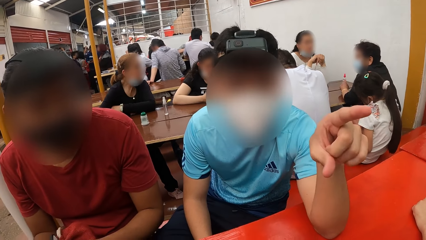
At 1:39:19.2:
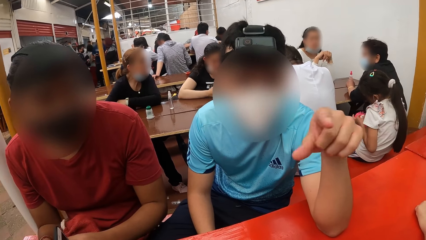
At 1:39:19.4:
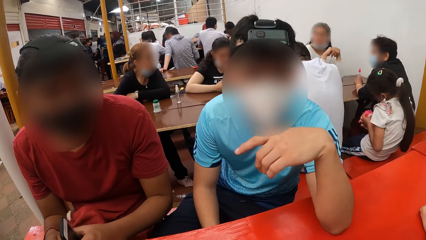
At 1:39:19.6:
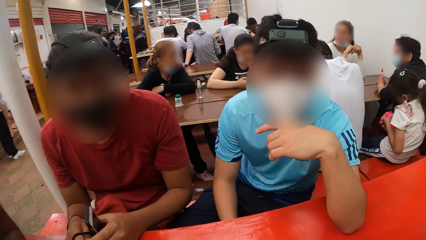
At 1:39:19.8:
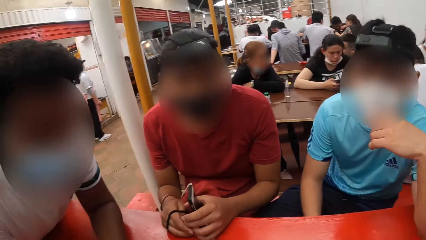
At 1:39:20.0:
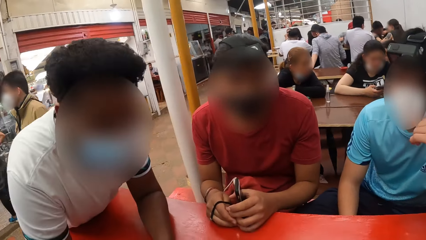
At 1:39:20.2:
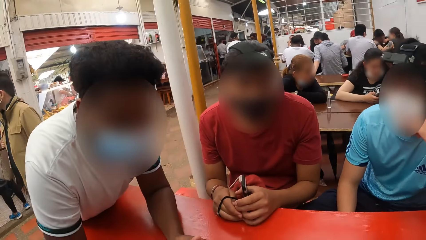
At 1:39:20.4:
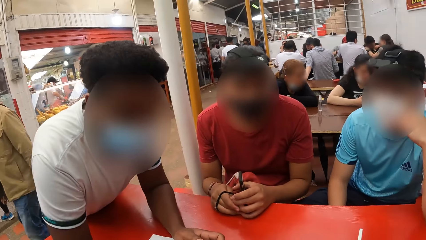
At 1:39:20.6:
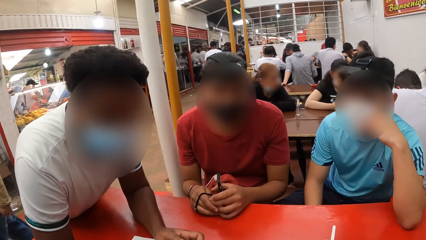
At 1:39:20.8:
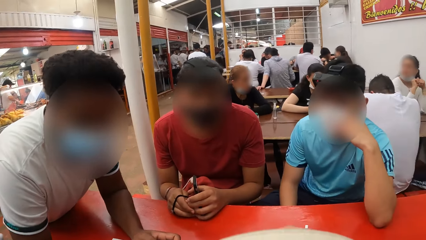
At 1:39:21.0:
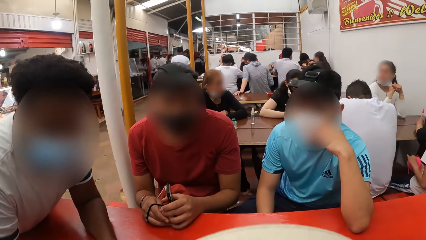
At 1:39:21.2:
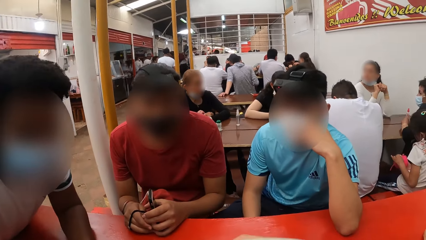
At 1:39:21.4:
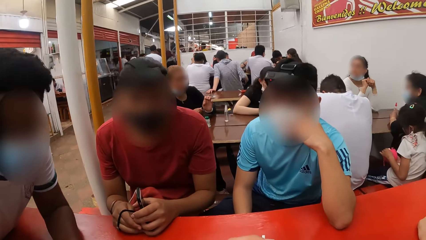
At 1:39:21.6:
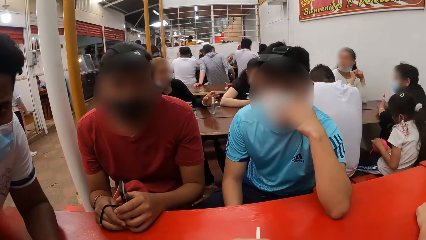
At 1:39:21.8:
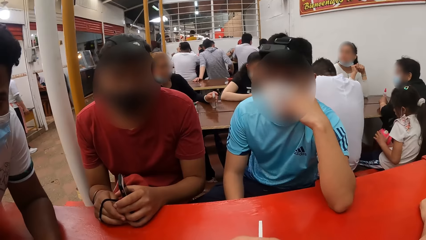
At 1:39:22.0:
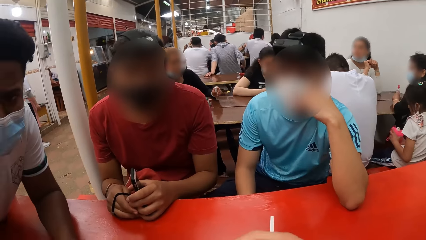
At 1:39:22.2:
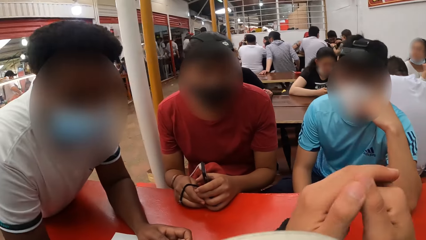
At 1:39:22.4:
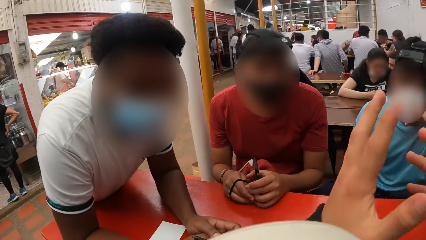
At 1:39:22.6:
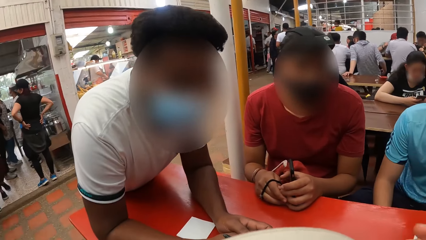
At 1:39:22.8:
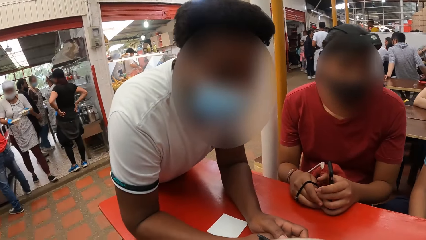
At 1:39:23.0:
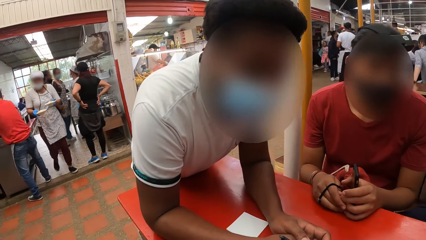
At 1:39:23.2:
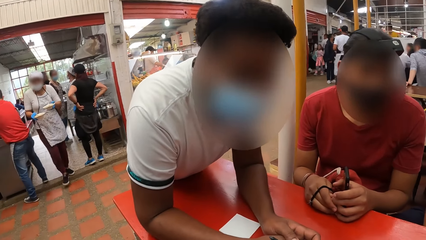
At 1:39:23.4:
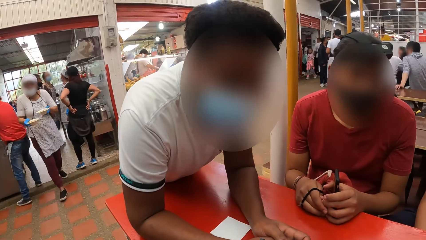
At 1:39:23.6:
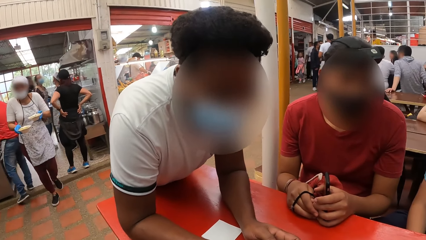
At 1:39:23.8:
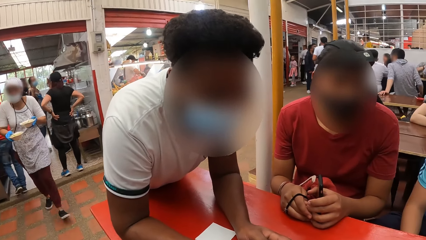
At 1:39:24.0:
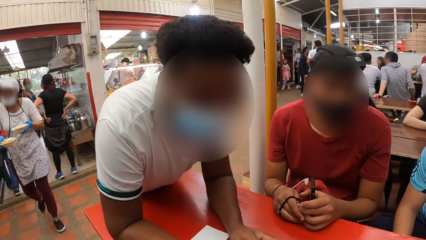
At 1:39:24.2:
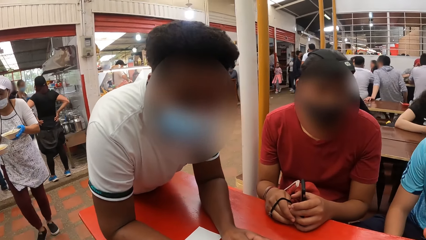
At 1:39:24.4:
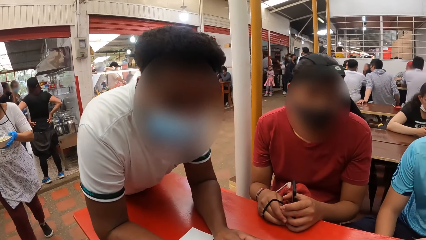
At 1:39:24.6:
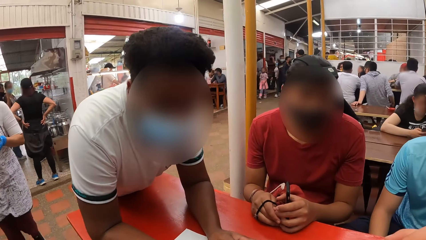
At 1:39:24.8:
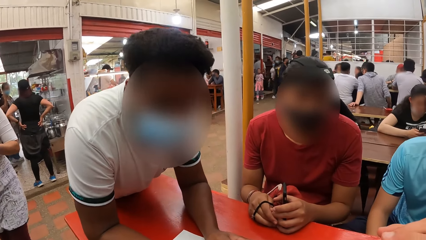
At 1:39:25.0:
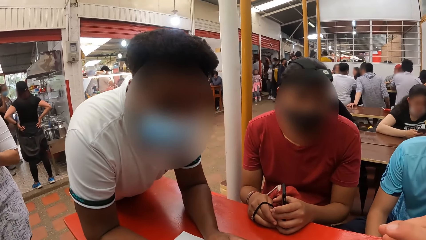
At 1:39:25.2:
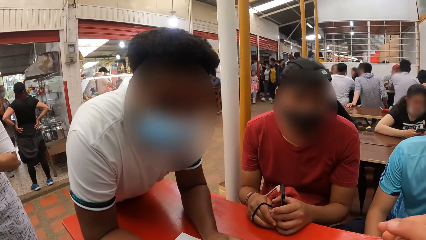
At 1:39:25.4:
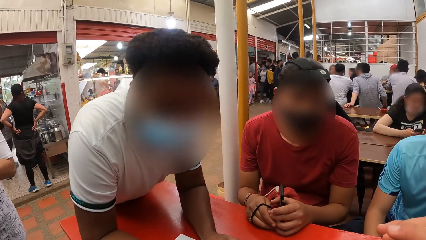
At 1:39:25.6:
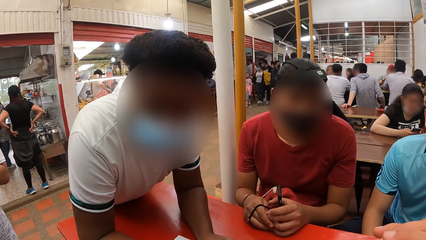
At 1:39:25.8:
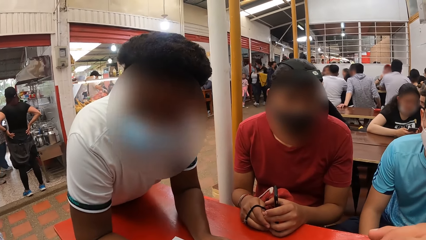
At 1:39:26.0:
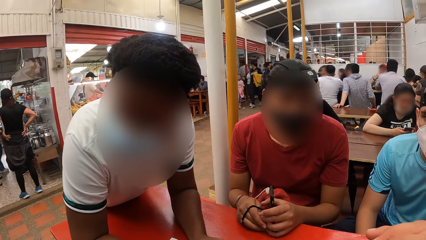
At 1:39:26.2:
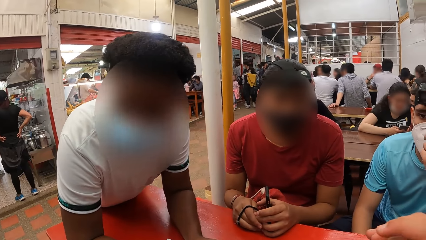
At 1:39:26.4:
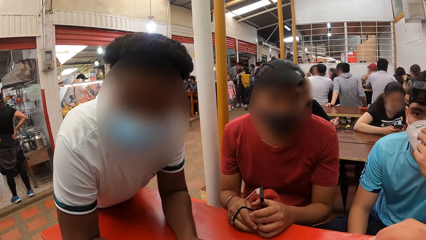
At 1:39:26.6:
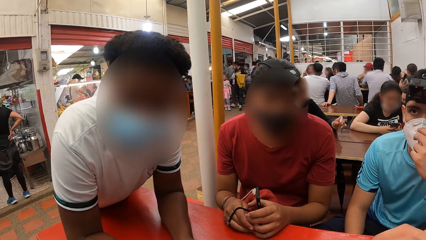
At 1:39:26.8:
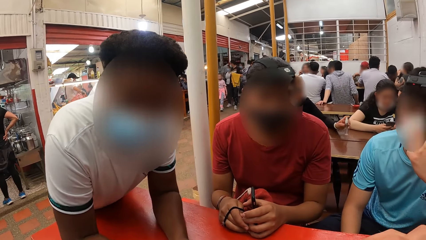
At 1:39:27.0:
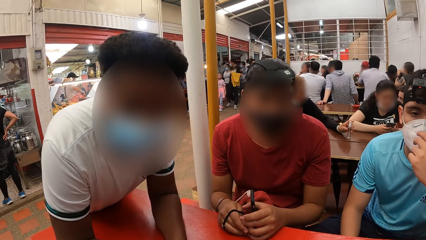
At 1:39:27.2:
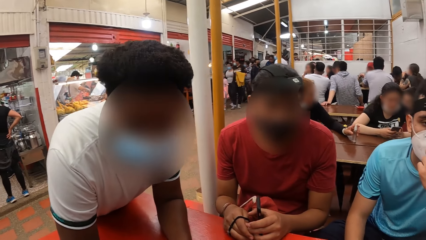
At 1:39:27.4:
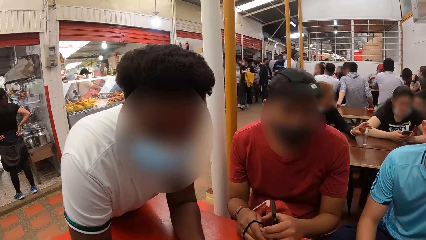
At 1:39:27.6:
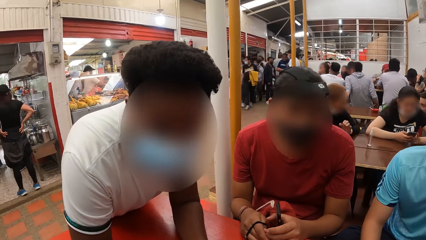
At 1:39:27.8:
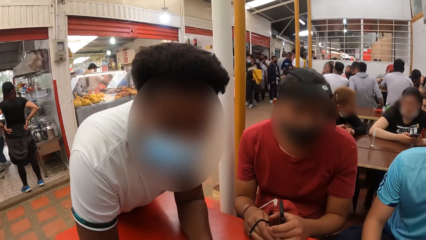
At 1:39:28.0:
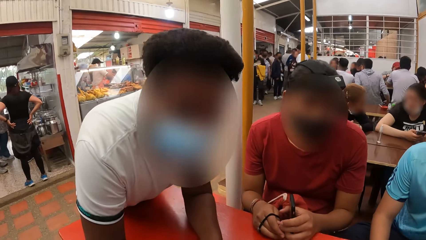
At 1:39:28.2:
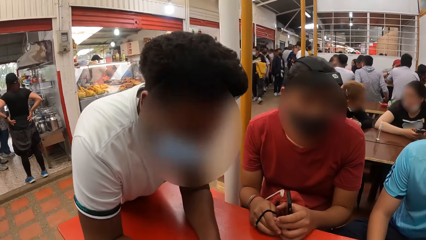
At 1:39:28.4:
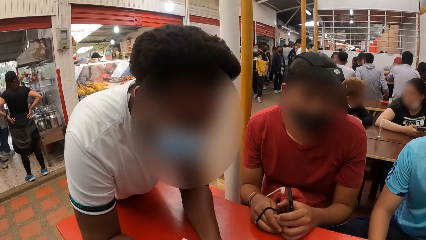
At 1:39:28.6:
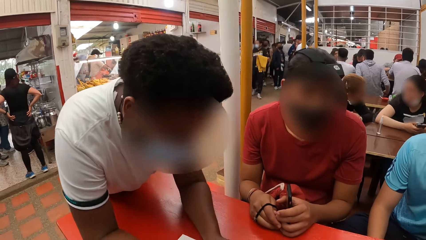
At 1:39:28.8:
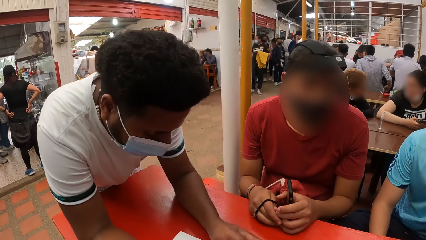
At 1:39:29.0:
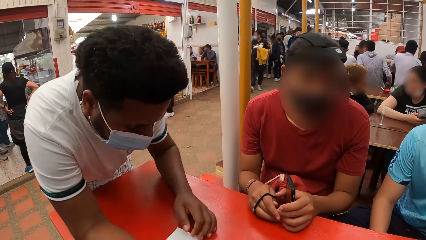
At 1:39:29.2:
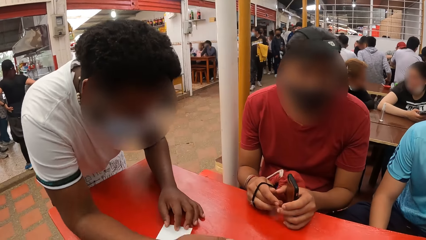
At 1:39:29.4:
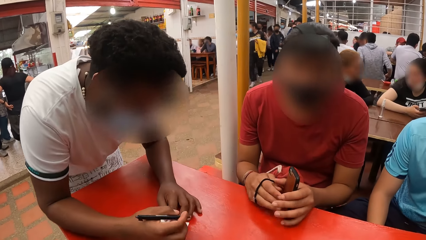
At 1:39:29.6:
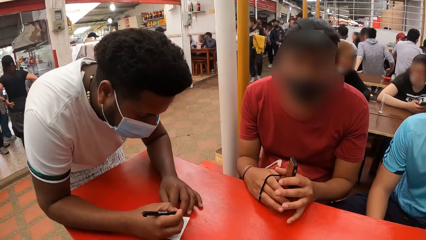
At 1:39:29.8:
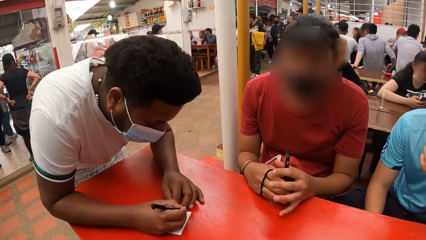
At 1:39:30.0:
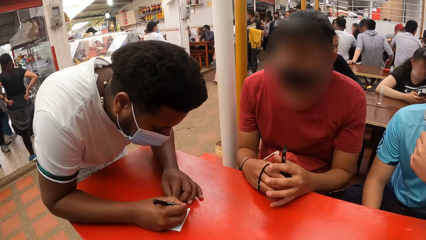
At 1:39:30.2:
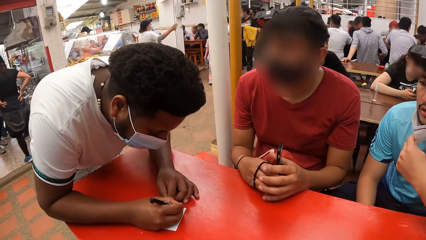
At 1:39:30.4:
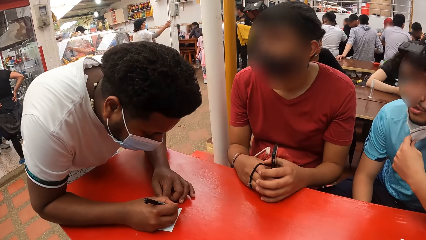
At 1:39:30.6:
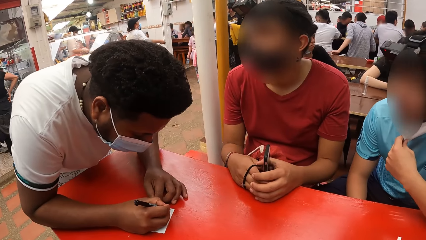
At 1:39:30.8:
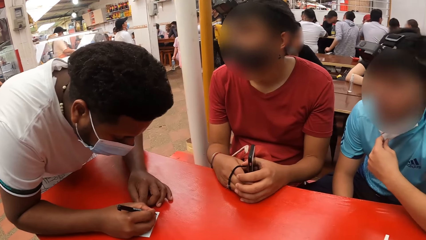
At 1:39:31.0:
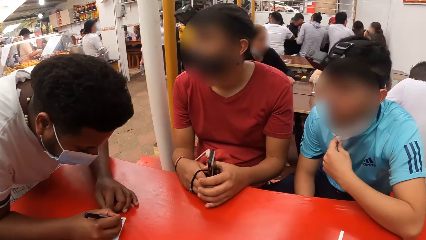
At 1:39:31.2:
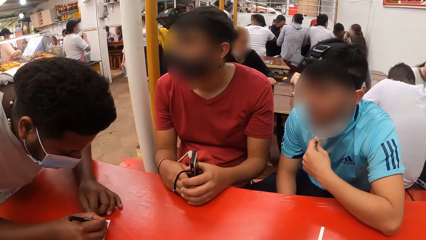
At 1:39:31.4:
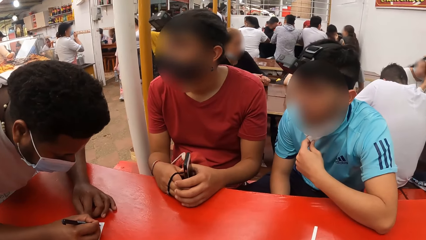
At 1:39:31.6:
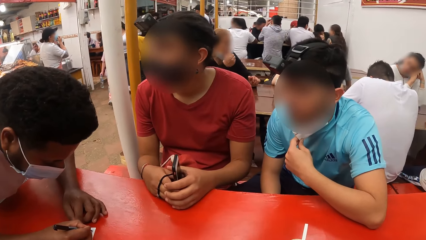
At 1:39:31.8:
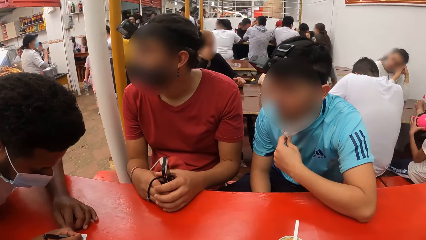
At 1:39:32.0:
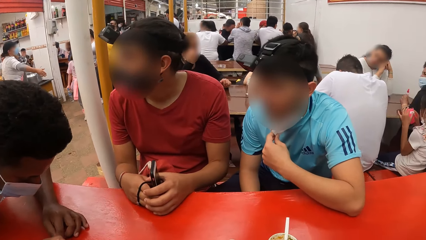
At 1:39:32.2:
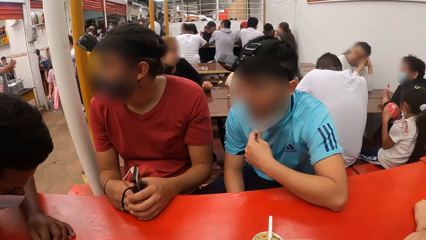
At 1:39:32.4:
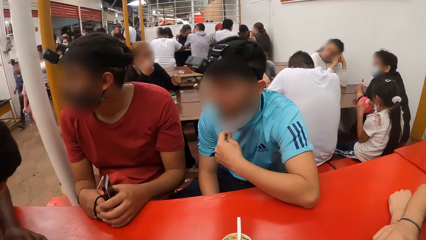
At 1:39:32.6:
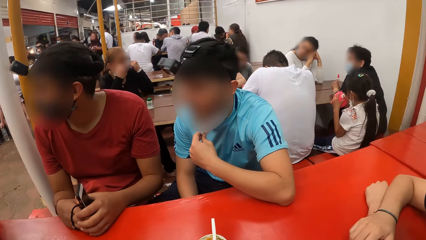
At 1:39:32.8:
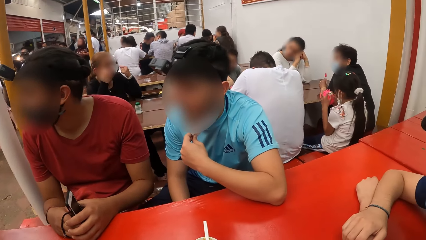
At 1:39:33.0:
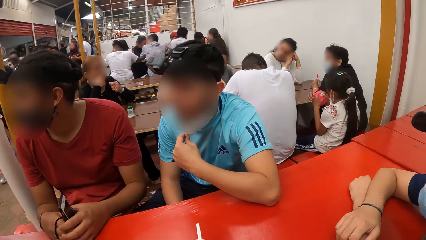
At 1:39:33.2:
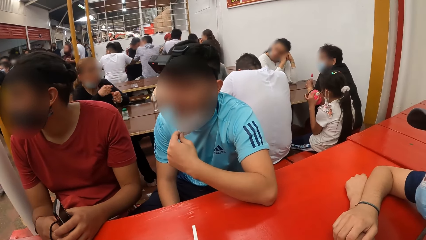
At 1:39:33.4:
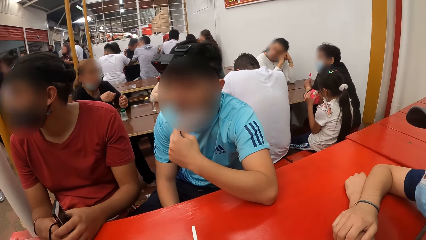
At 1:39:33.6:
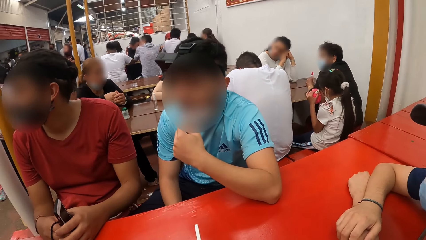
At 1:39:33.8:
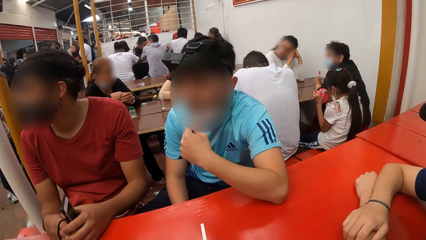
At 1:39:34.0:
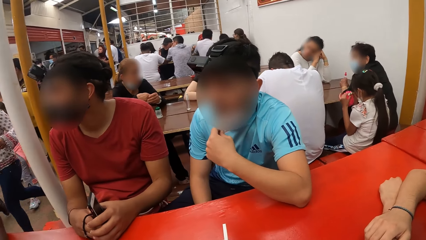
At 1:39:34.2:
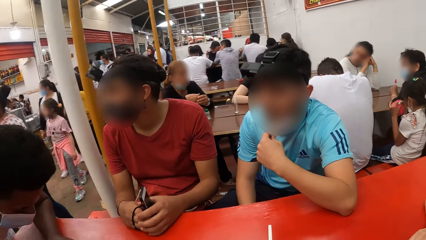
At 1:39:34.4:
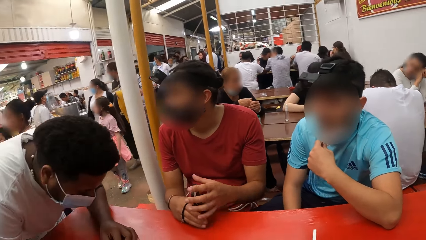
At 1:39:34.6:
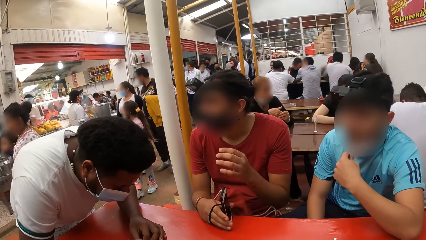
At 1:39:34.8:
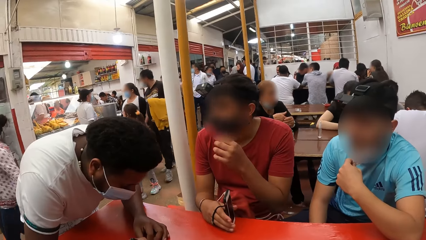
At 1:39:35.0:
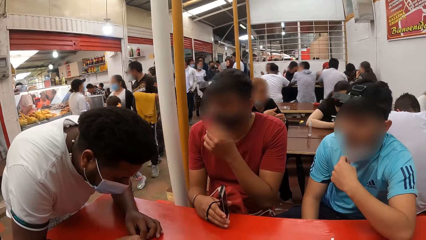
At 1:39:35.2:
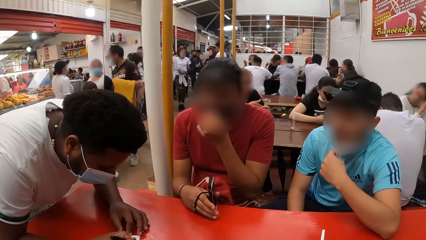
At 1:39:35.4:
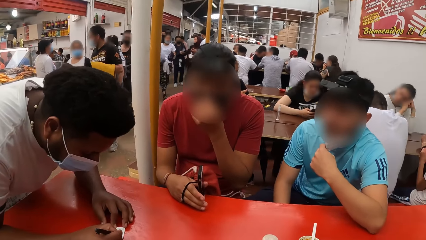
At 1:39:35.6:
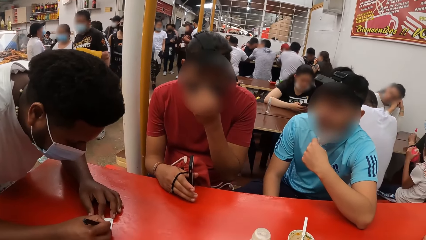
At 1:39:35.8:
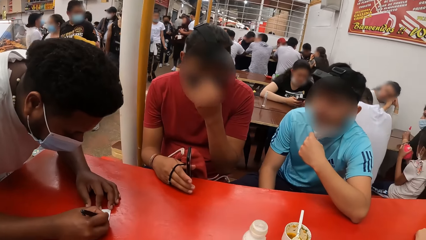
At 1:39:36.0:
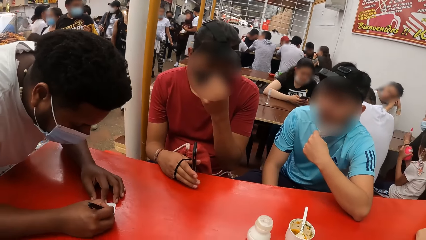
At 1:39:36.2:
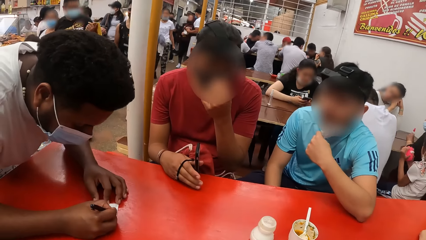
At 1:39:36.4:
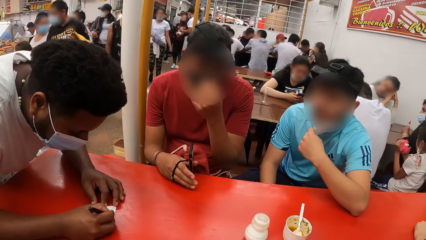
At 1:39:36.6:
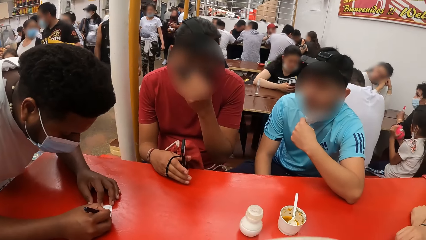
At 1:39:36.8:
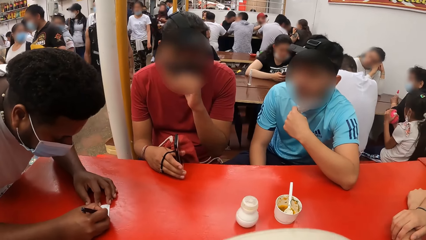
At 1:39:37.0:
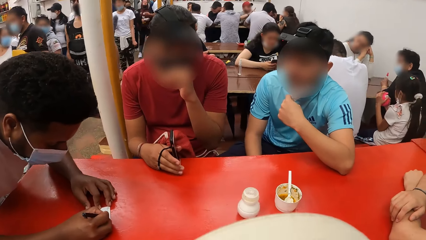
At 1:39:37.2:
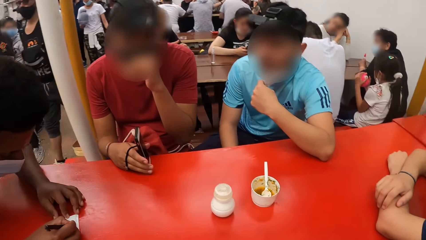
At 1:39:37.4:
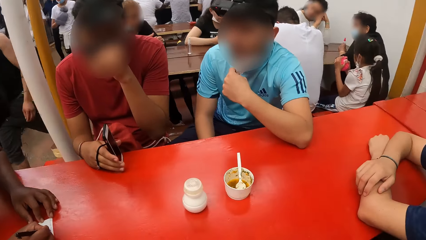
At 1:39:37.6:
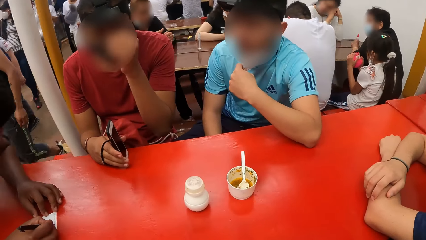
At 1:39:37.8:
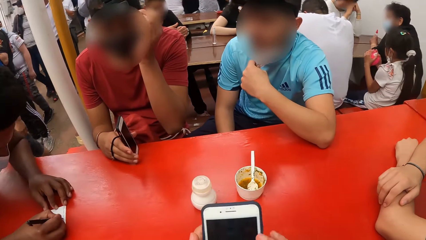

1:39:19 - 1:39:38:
The camera wearer moves a hand. A waiter writes on a paper on top of a table with a pen in his right hand. The camera wearer looks around. A man touches on the mask.
